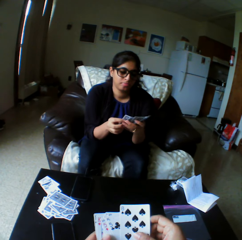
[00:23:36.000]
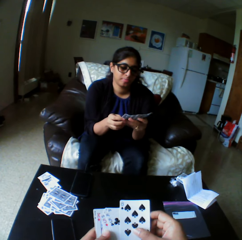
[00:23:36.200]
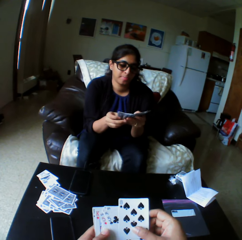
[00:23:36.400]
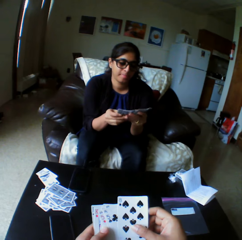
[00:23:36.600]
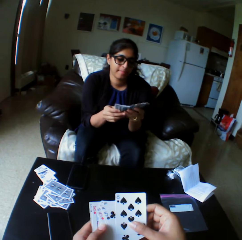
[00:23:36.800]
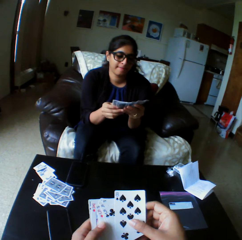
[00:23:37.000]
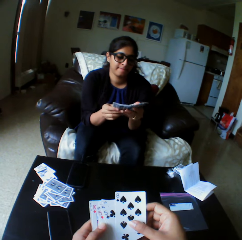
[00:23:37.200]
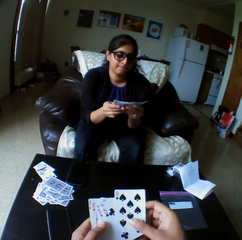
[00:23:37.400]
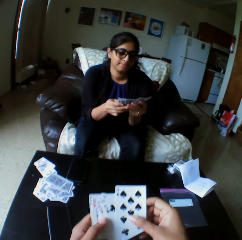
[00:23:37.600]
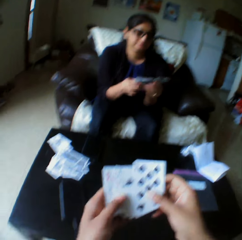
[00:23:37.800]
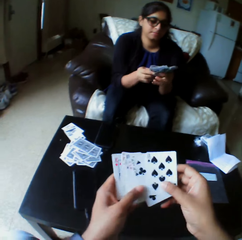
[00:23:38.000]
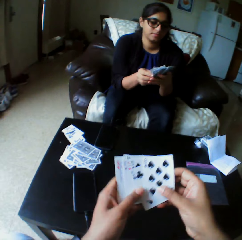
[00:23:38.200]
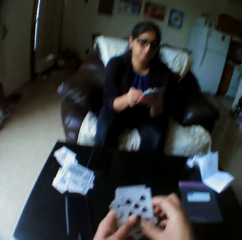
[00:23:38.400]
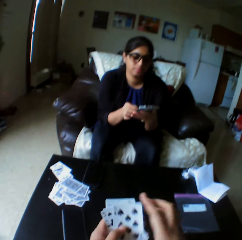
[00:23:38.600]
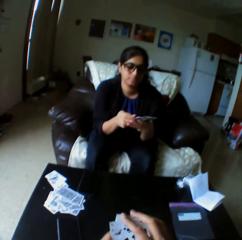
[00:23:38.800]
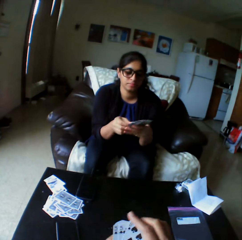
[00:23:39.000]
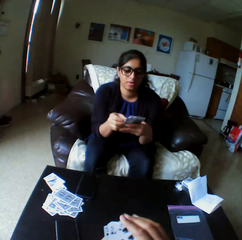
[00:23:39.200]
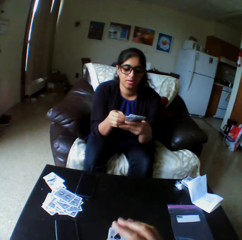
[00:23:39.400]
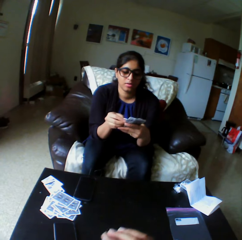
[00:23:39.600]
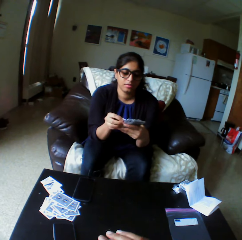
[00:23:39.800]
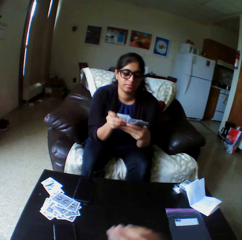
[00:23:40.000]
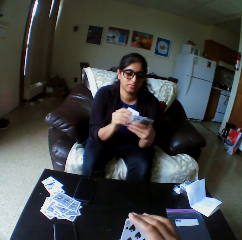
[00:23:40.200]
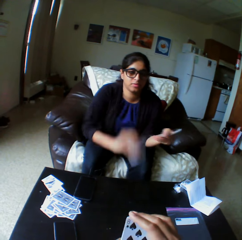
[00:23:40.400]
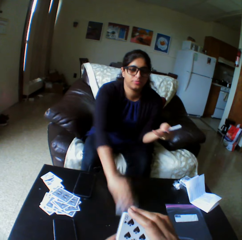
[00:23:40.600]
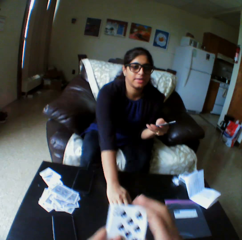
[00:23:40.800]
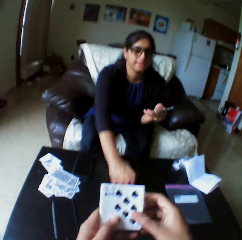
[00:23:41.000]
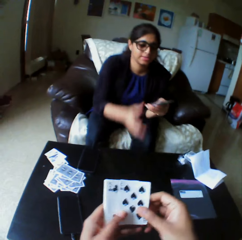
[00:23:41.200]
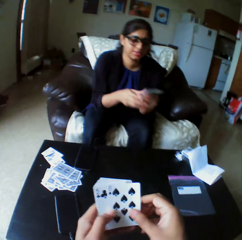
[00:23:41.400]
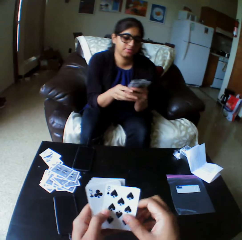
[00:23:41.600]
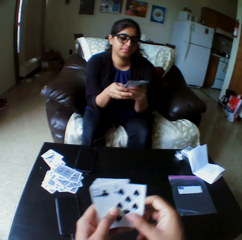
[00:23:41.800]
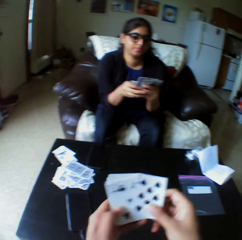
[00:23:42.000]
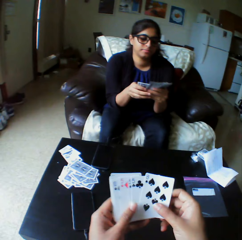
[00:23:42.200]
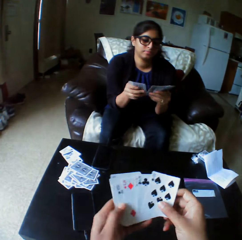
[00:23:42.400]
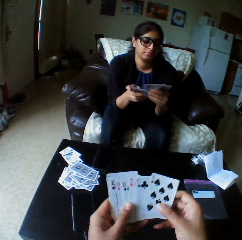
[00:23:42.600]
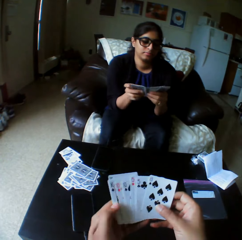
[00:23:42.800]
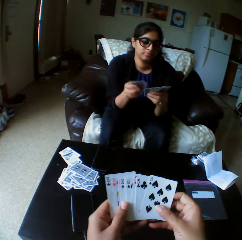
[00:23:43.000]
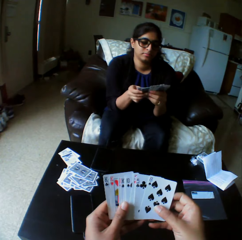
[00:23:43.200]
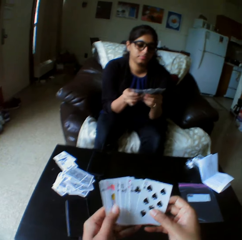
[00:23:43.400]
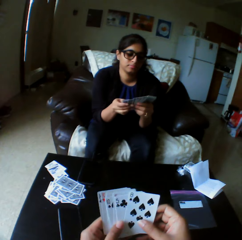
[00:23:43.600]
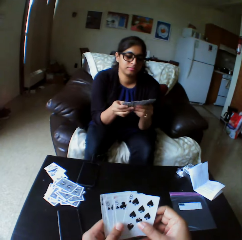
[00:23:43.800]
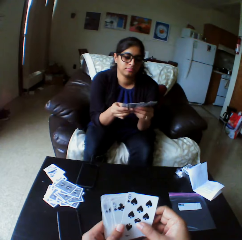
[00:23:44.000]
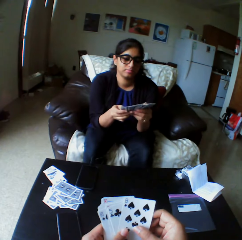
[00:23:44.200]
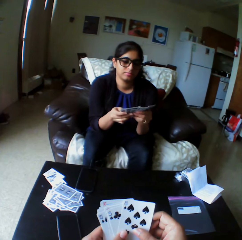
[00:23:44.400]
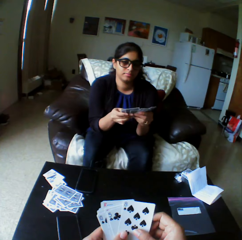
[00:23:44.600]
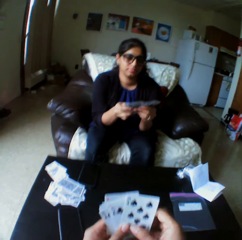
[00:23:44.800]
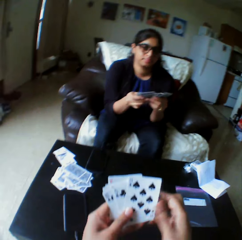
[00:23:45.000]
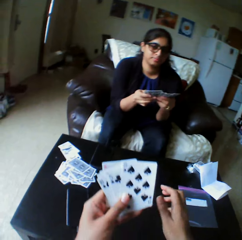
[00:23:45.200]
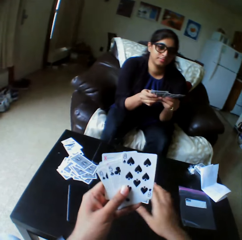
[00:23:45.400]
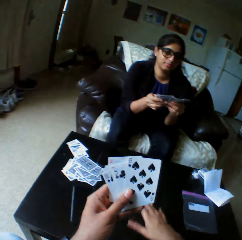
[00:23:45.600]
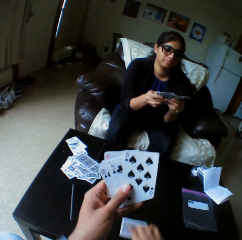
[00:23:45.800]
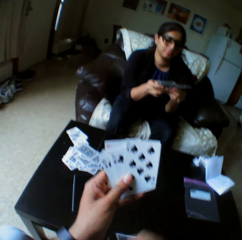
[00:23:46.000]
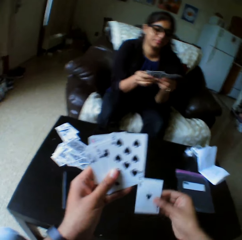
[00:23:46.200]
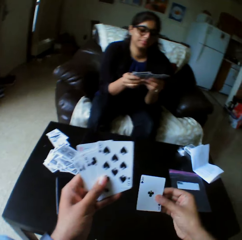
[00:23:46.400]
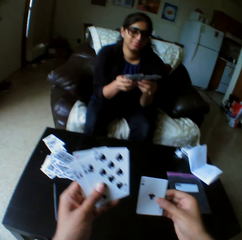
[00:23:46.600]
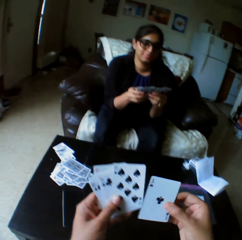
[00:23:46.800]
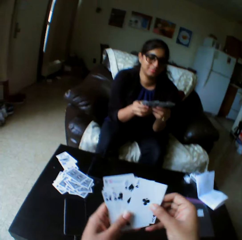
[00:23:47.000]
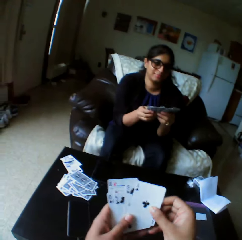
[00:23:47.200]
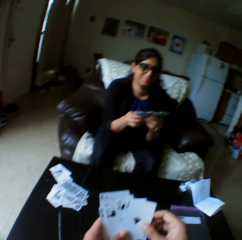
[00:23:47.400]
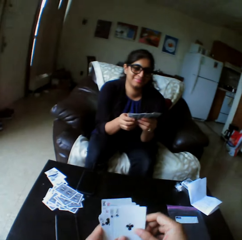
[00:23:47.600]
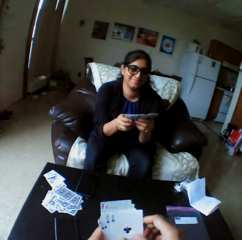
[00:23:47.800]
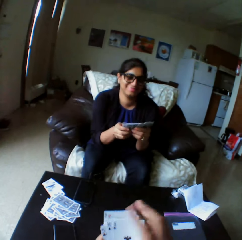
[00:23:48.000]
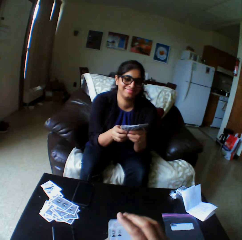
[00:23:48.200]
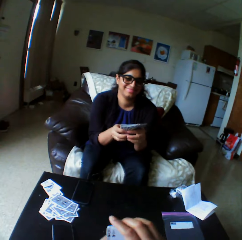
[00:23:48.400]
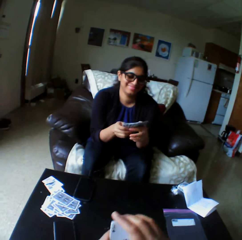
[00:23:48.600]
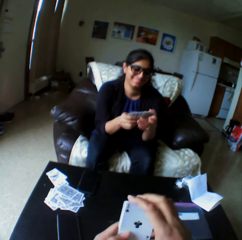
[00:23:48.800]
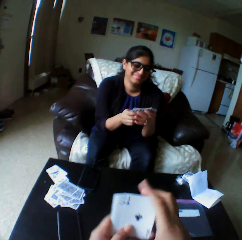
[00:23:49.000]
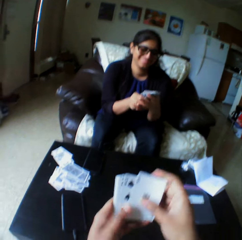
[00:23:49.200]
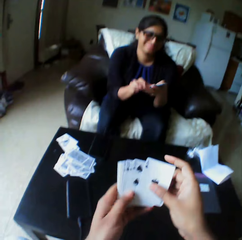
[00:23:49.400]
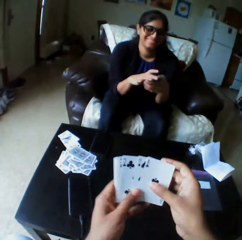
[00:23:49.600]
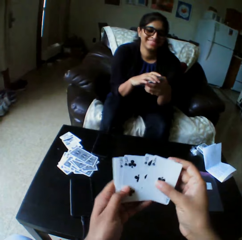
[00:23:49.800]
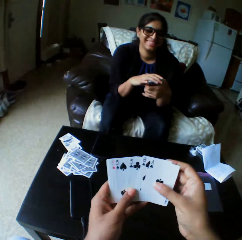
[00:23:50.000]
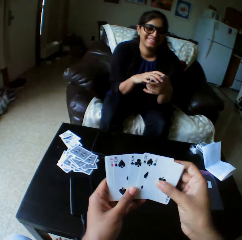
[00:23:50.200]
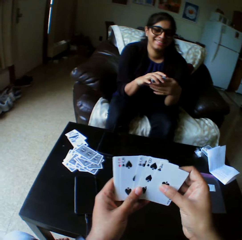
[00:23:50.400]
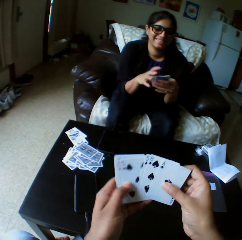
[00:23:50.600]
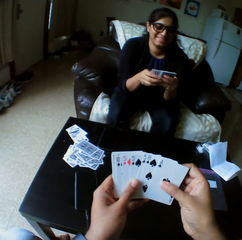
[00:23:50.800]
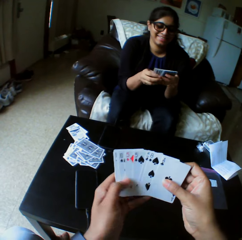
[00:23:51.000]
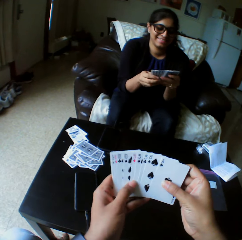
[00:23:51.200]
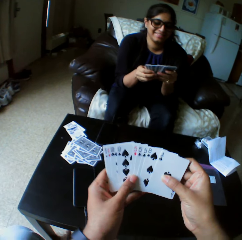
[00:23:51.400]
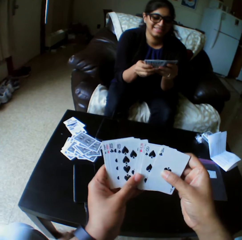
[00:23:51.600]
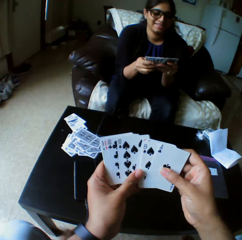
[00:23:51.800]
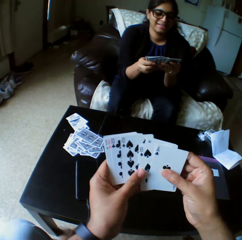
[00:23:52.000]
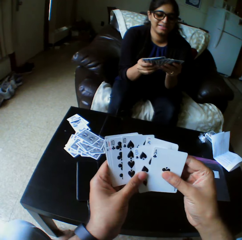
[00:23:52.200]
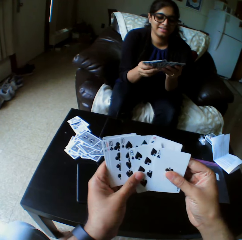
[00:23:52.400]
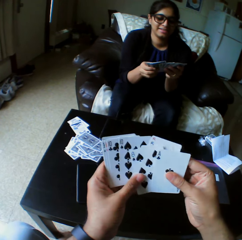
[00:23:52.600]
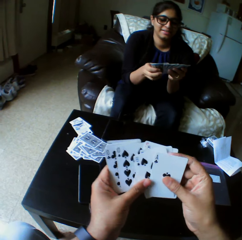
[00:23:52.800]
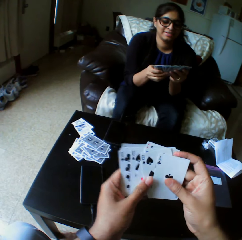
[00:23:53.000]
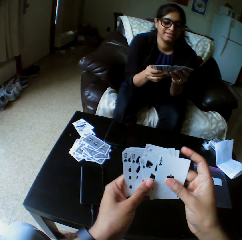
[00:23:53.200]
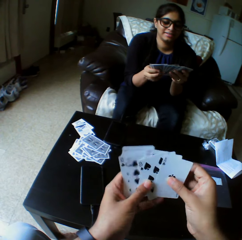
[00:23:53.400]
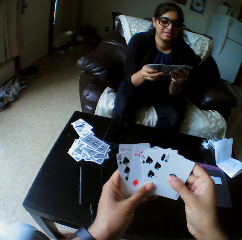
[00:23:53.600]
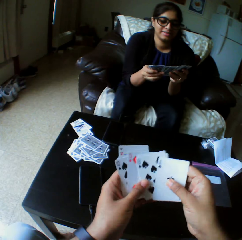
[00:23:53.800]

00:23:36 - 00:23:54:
The camera wearer arranges the play card. A woman drops a card on the table with her right hand. The woman selects the play cards and shuffles the cards with both hands. The camera wearer selects the play cards. They pick up the card with the right hand. They look at the play card. They arrange the play cards. They shuffle the cards with both hands. They select the play cards.

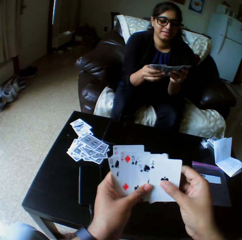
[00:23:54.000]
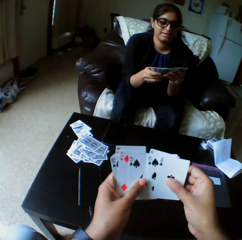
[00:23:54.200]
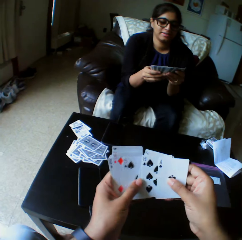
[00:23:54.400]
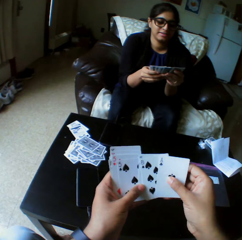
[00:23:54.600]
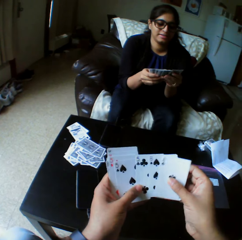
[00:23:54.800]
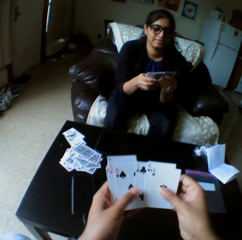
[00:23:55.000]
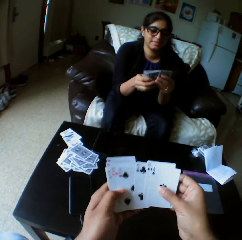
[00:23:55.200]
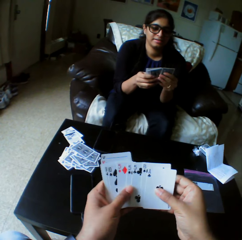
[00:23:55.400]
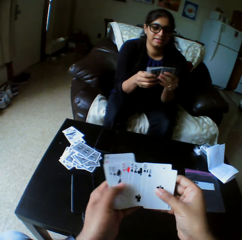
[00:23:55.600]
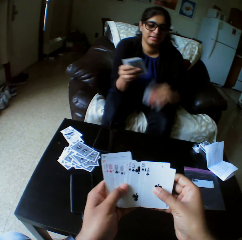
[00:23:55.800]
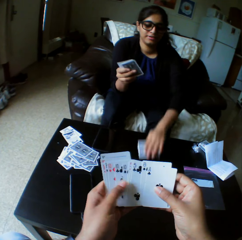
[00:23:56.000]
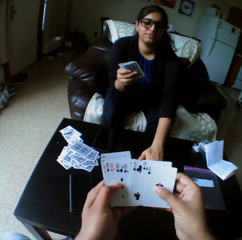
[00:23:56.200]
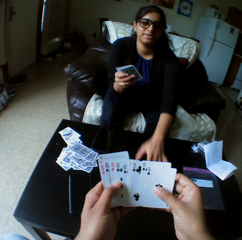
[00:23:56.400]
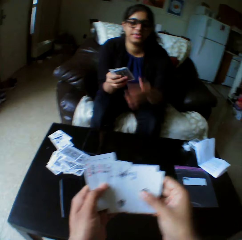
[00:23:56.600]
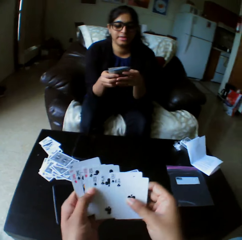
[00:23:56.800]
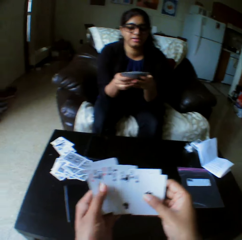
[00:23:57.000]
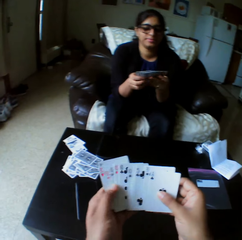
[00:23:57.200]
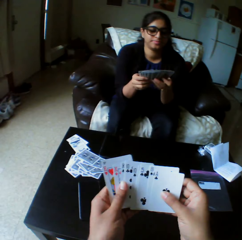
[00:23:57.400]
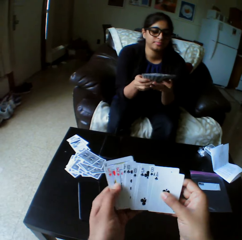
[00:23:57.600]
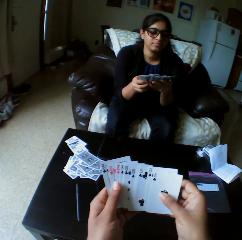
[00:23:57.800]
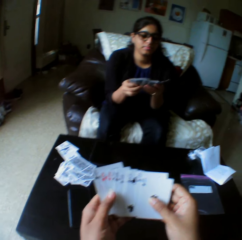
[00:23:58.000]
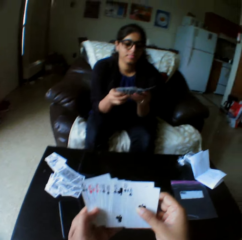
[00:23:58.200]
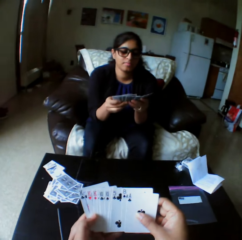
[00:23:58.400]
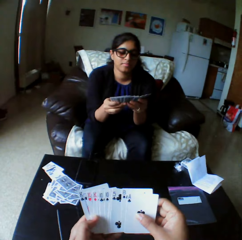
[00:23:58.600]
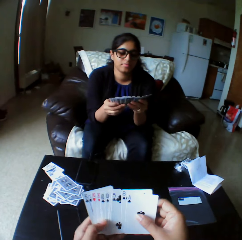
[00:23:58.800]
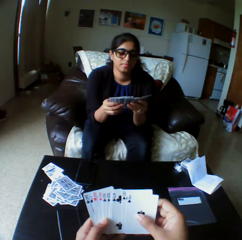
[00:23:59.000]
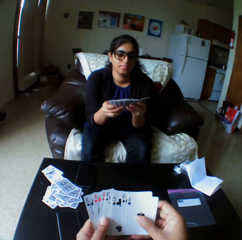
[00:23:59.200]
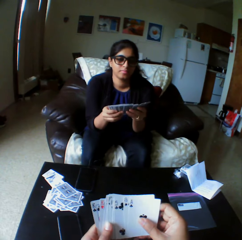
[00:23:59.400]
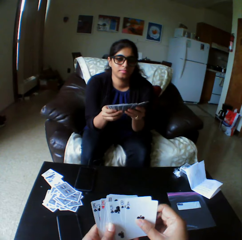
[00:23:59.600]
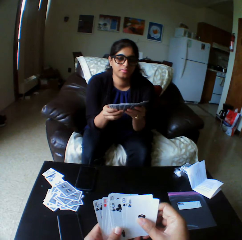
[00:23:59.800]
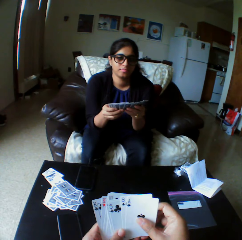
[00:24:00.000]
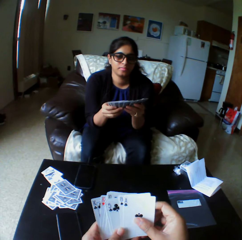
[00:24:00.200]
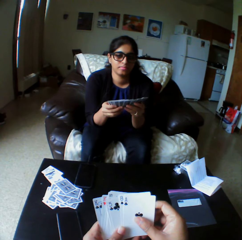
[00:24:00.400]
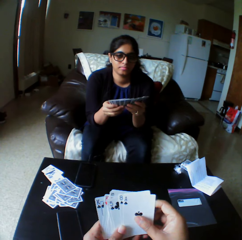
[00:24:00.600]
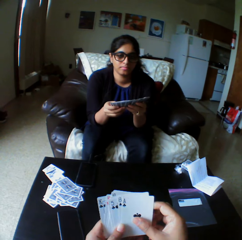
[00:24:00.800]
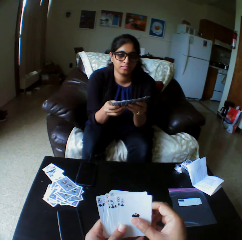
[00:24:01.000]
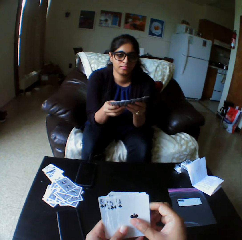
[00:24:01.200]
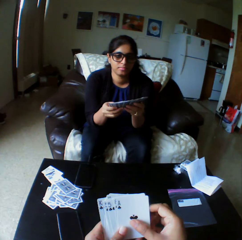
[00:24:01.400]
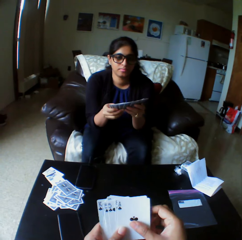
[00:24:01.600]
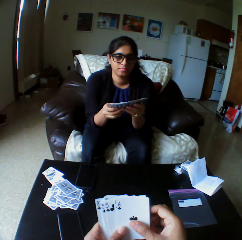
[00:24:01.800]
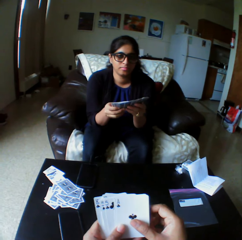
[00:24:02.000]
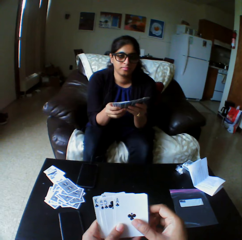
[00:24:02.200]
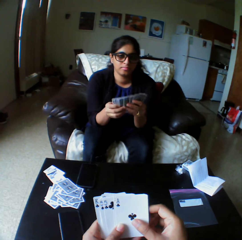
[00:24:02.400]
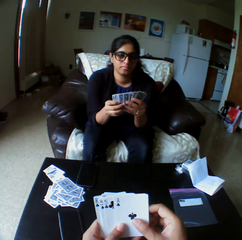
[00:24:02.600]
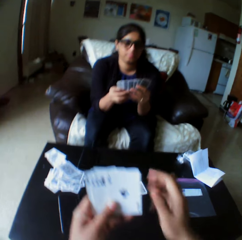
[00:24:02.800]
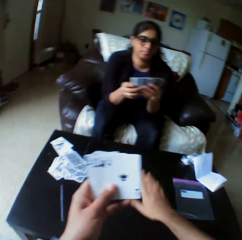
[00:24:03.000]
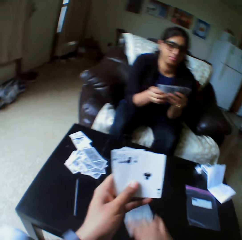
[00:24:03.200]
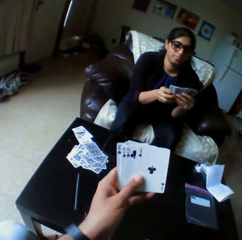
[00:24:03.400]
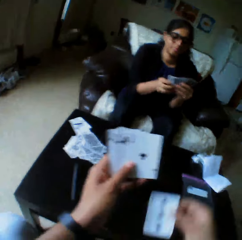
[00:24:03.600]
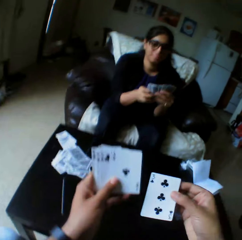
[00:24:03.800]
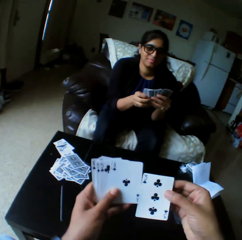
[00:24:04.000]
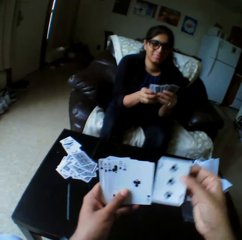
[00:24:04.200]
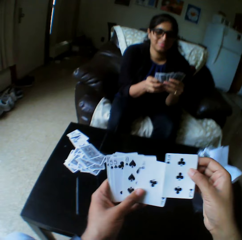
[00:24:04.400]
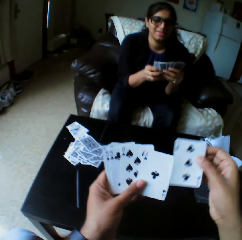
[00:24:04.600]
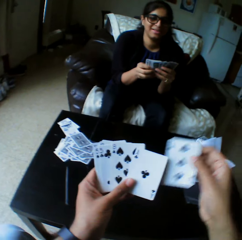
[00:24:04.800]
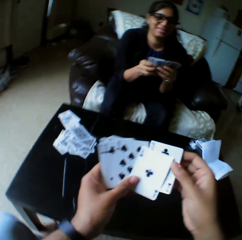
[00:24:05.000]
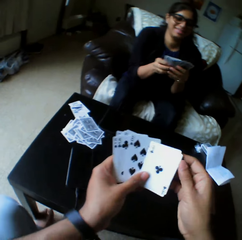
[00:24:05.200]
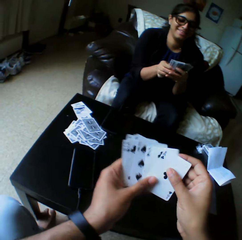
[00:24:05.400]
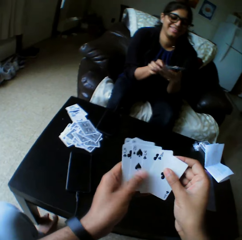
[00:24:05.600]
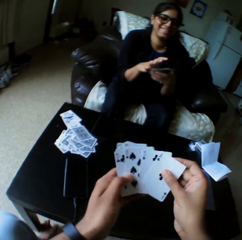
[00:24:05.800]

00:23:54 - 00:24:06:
A woman drops a card on the table with her right hand. She shuffles cards with both hands. She selects the play cards. The camera wearer looks at the play cards. They pick up a card with the right hand. They look at the play card.
